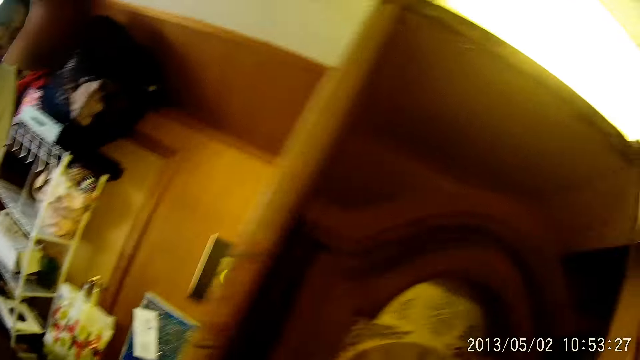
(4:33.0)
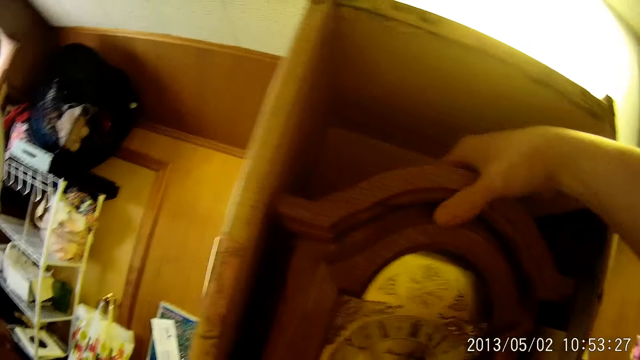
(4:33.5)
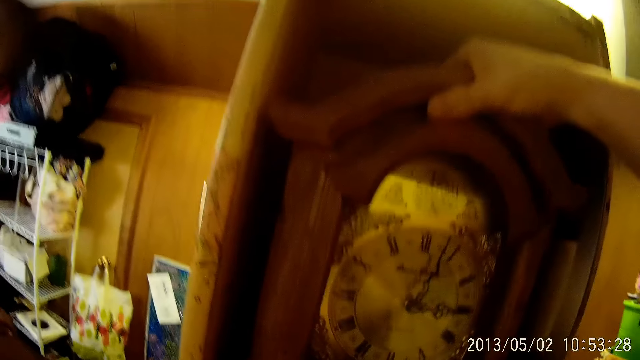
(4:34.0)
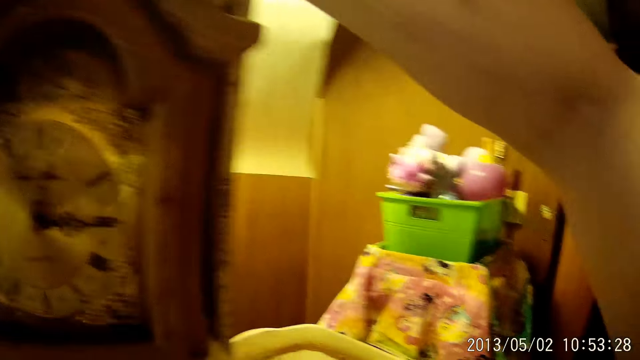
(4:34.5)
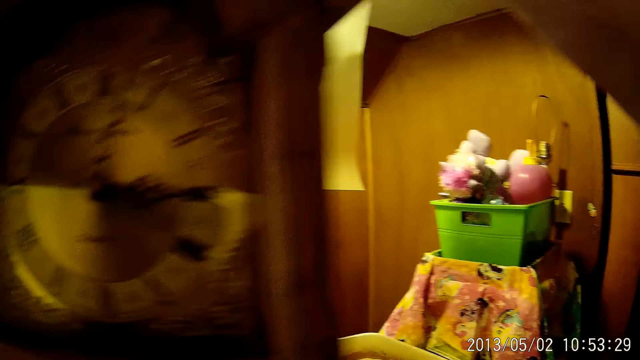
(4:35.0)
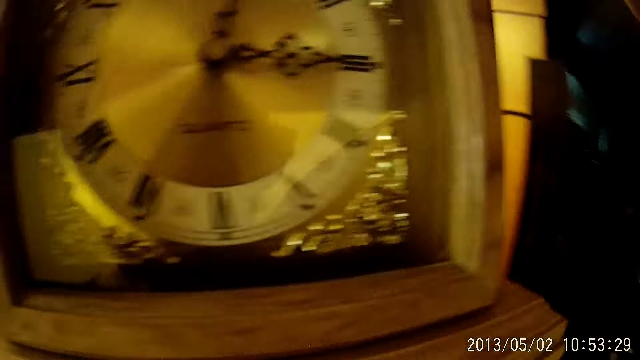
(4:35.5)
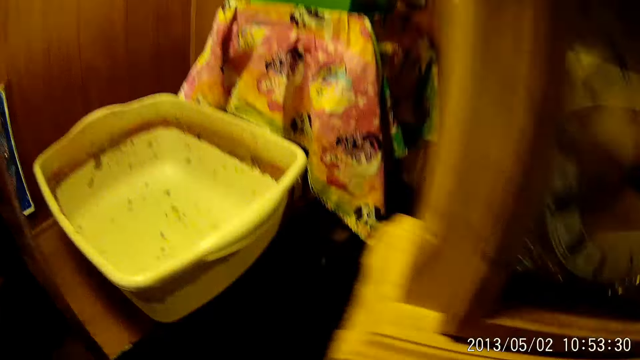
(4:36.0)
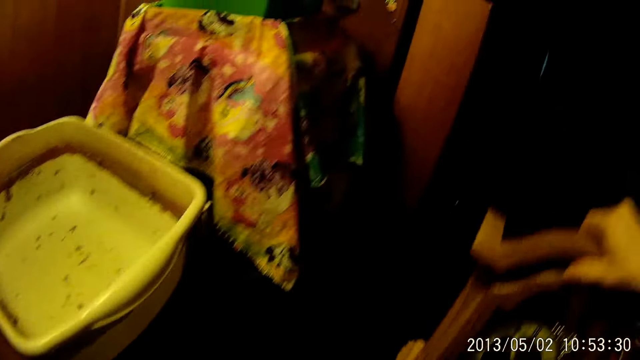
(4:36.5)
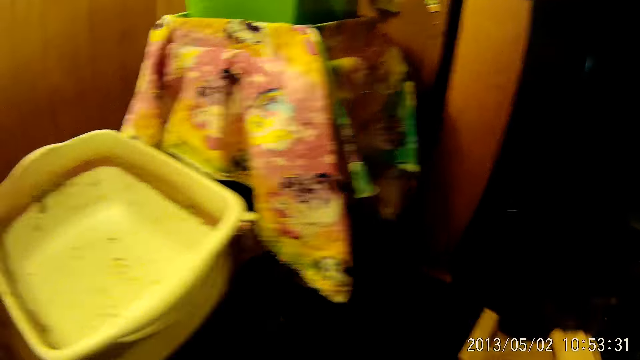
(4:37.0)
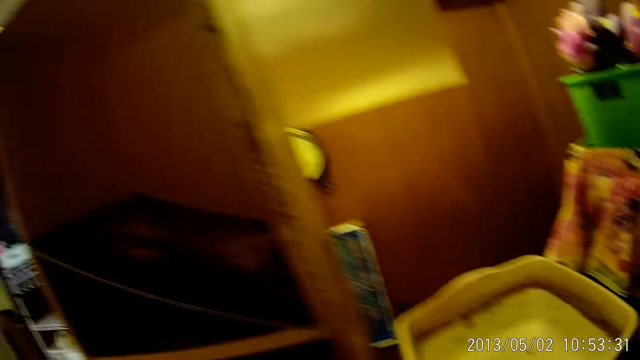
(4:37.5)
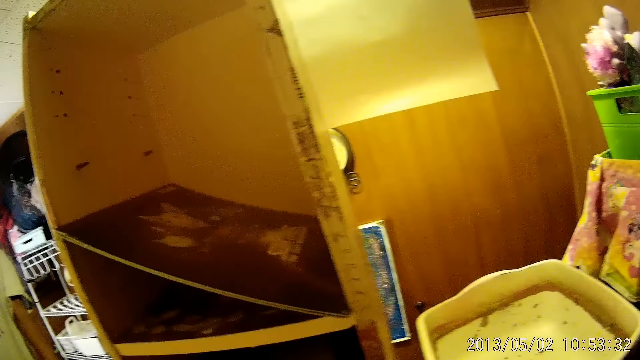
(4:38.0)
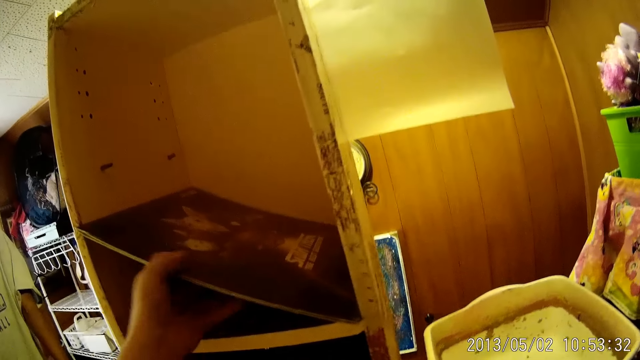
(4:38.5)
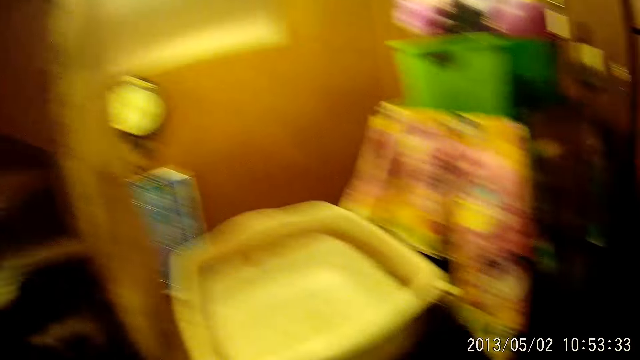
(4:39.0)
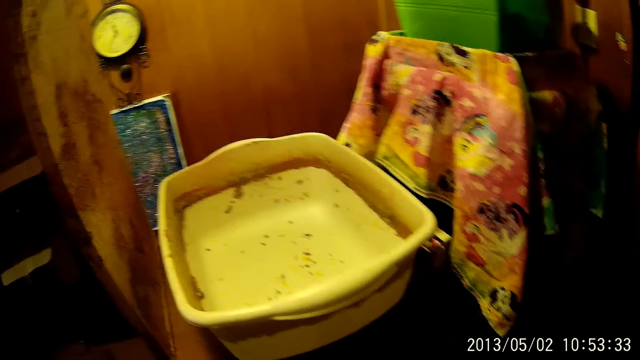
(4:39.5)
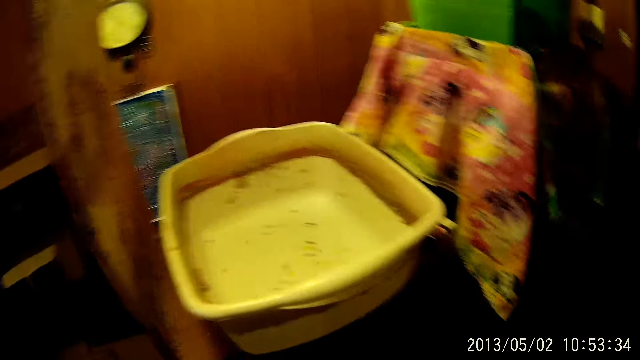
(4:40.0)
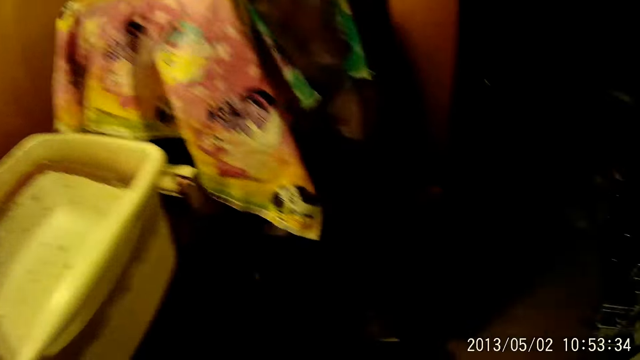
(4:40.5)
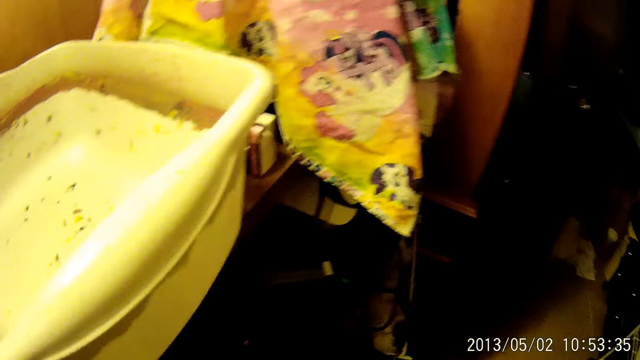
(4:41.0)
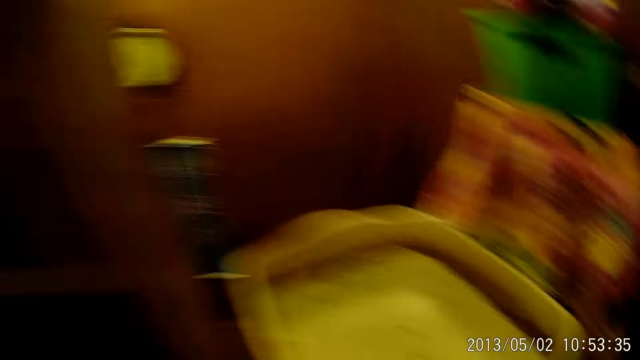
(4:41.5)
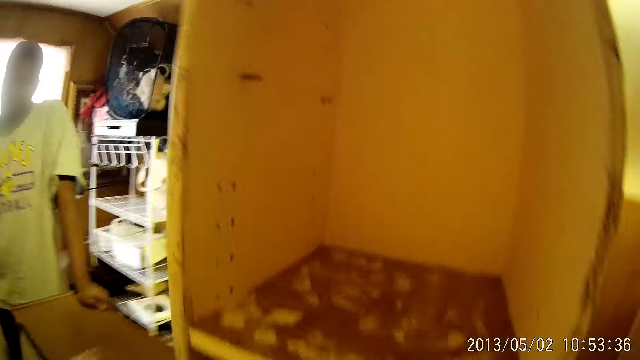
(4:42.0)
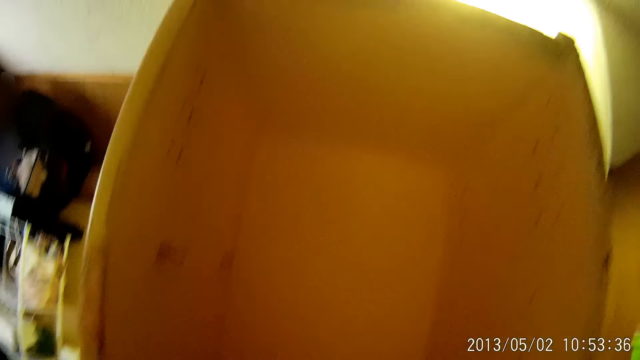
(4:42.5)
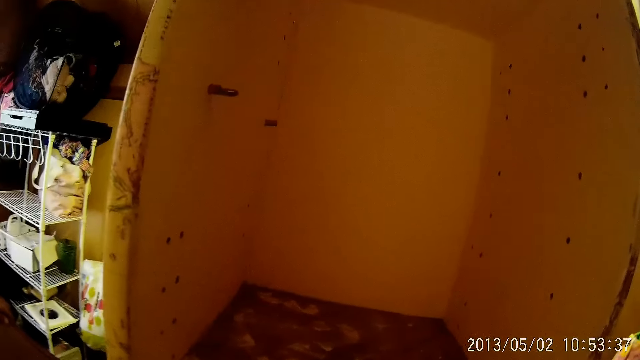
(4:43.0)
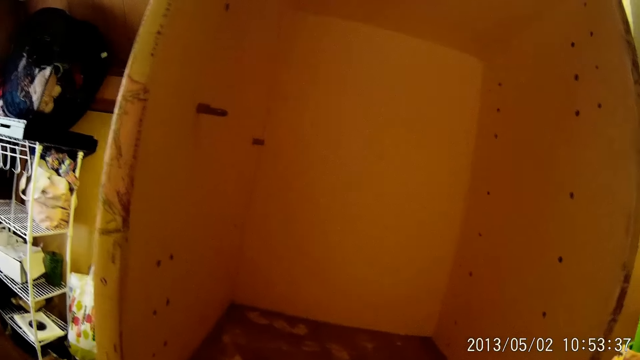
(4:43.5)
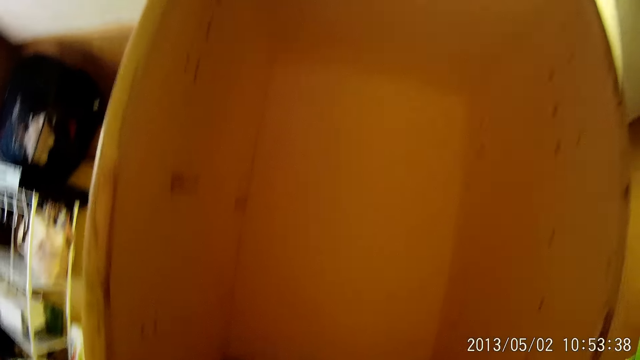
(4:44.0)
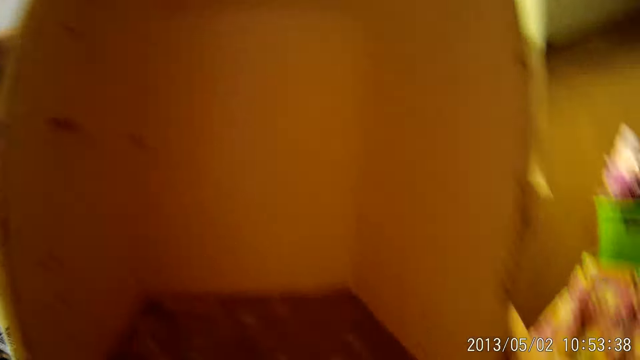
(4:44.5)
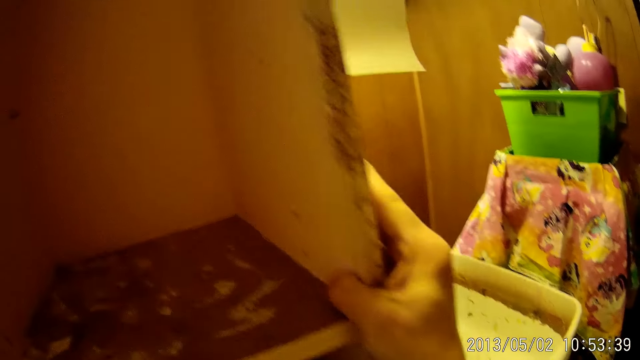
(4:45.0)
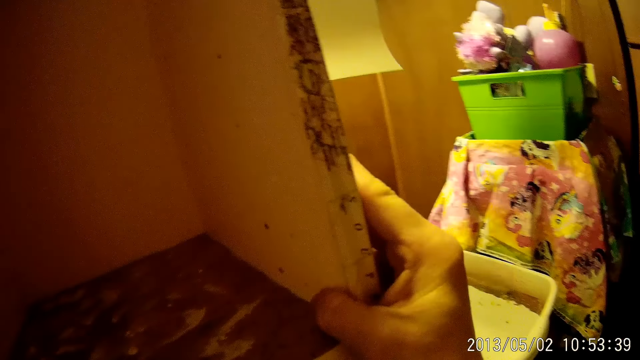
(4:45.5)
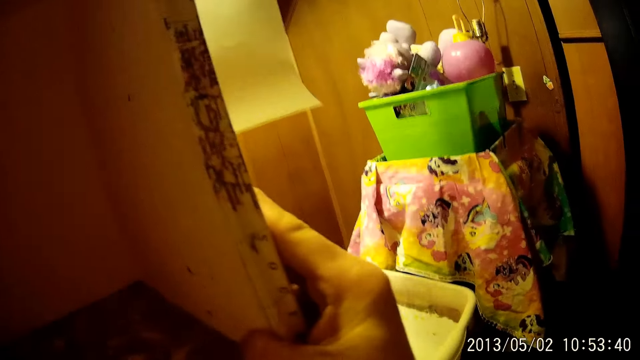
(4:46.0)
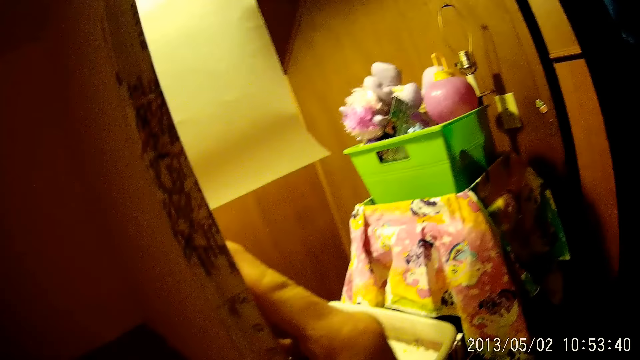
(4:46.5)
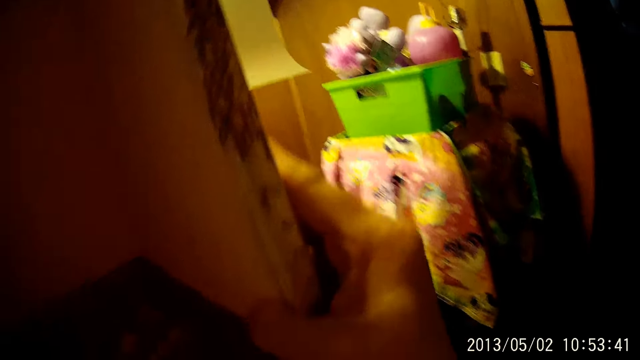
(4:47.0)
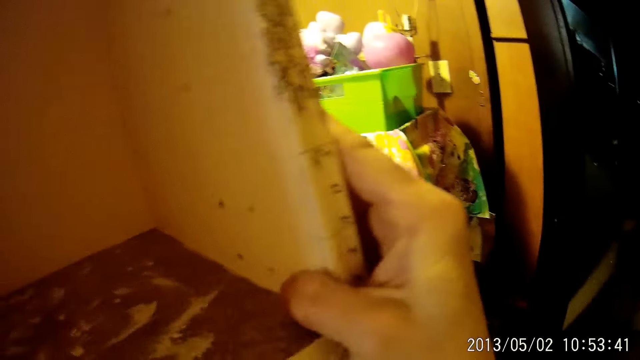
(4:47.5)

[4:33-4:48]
A man looks around. The camera wearer removes a clock in the clock stand. They keep the clock on the floor. They look around. The man looks around. The camera wearer removes a flat wood inside the clock stand. They look around. The man looks at the camera wearer. The camera wearer touches the wall unit.

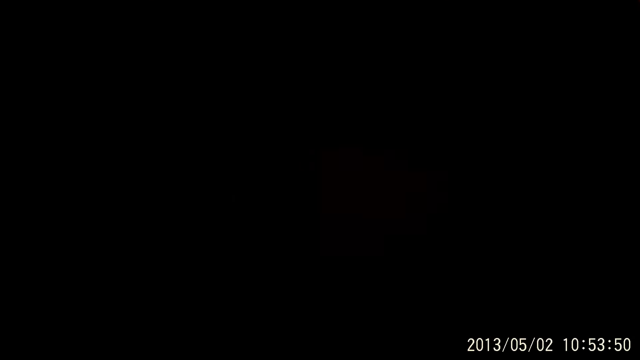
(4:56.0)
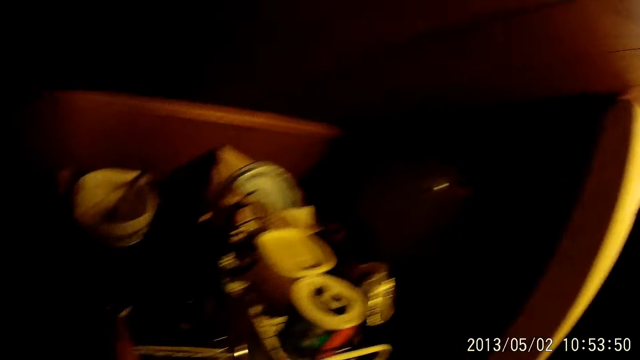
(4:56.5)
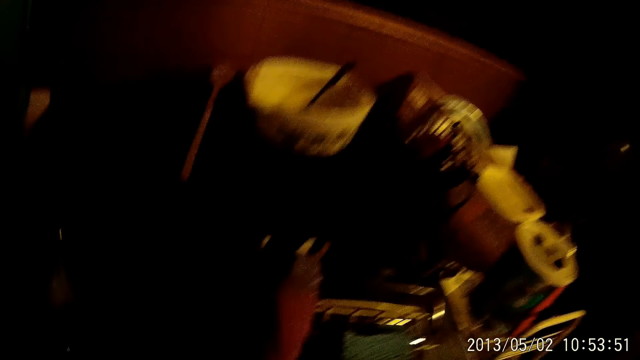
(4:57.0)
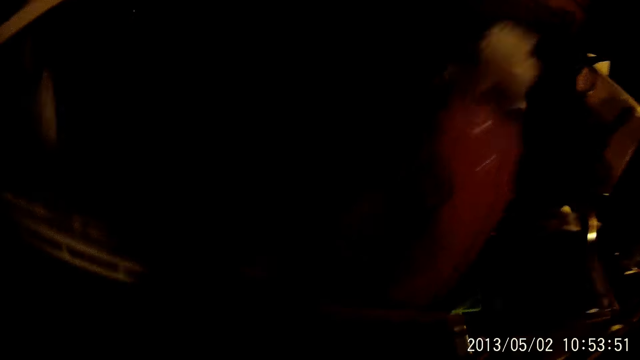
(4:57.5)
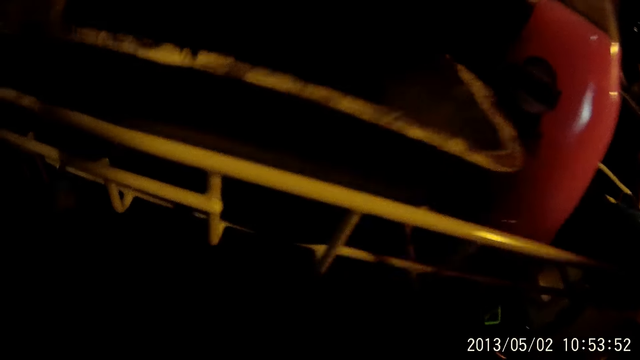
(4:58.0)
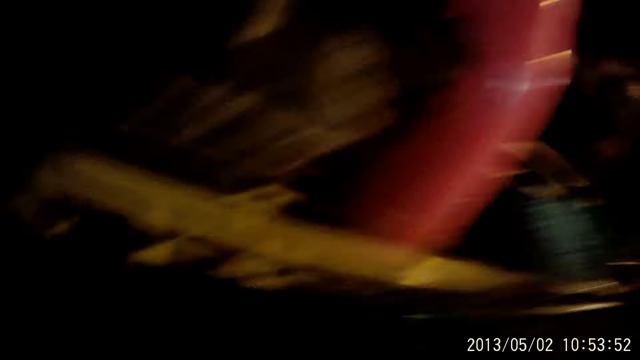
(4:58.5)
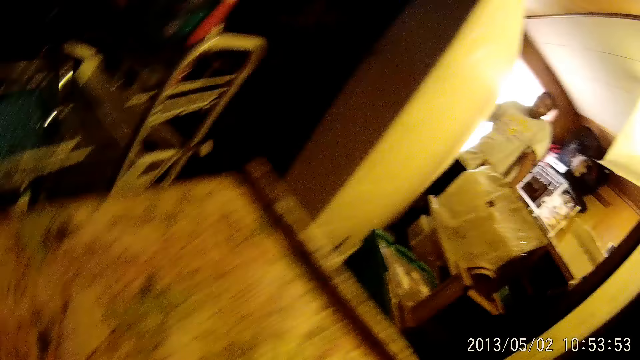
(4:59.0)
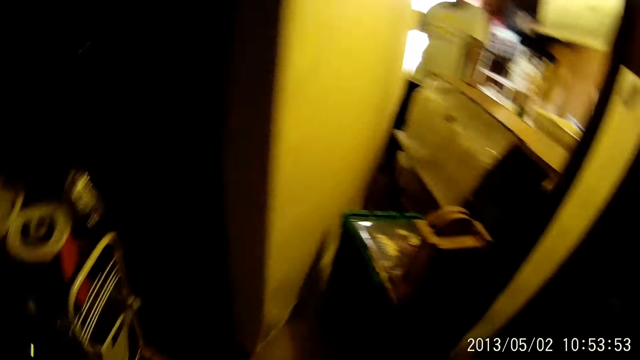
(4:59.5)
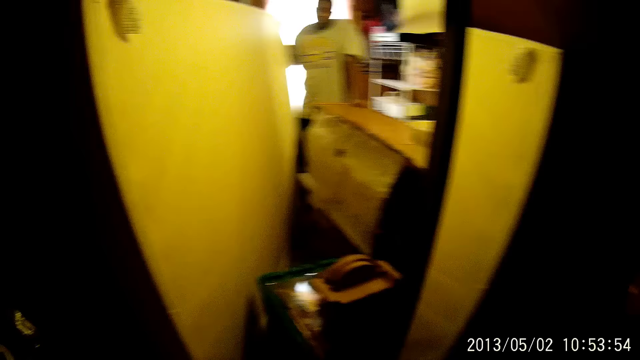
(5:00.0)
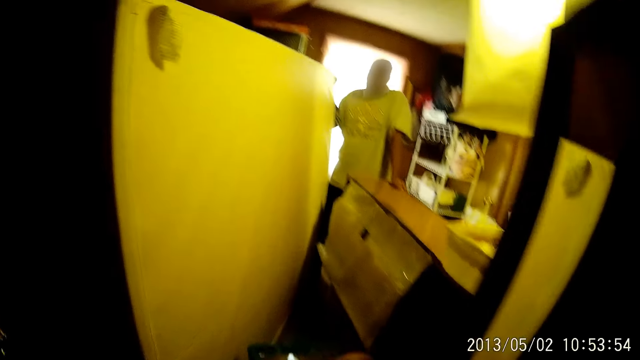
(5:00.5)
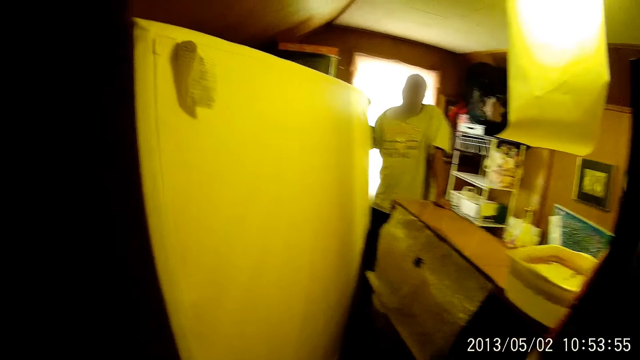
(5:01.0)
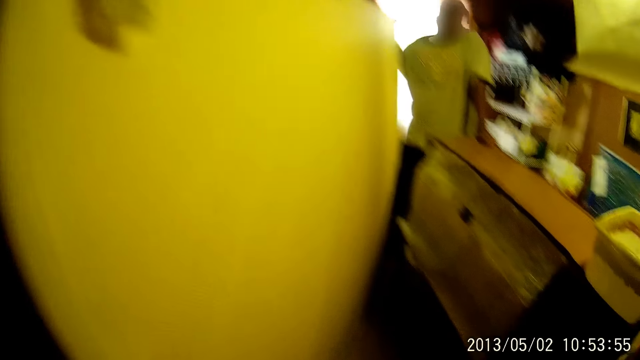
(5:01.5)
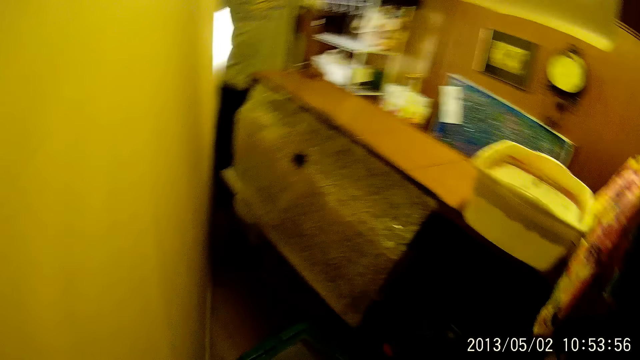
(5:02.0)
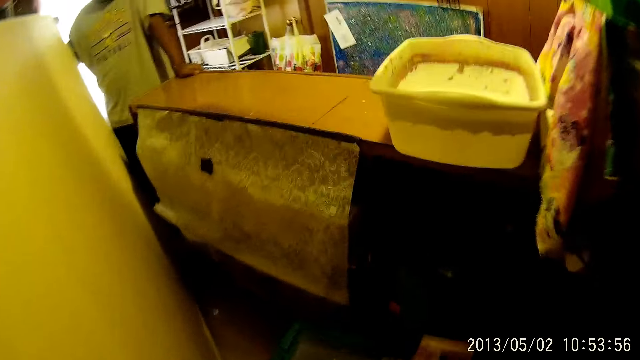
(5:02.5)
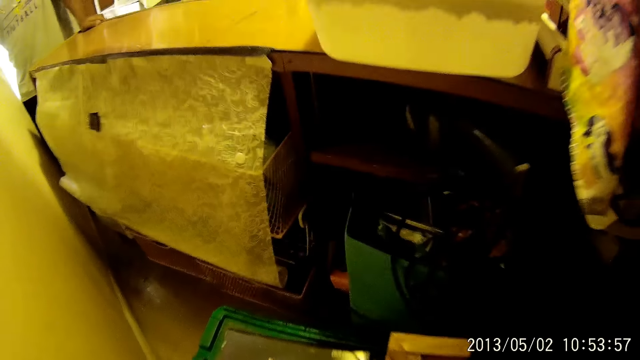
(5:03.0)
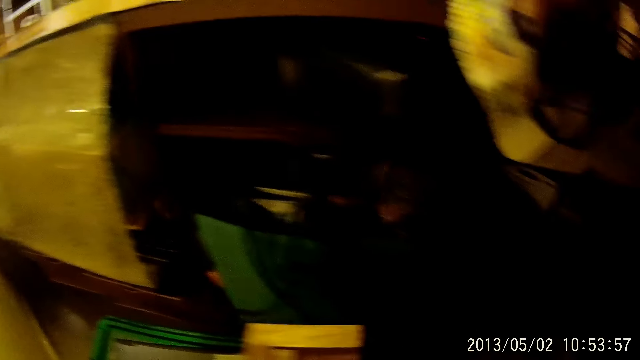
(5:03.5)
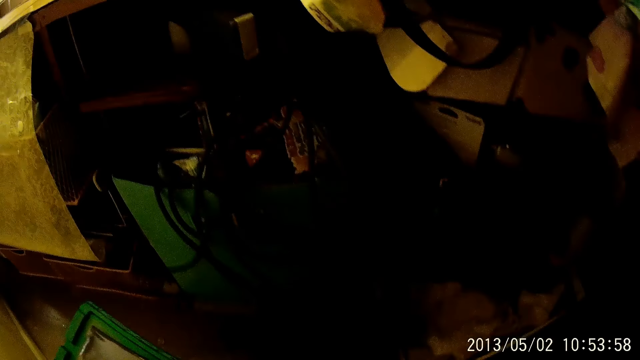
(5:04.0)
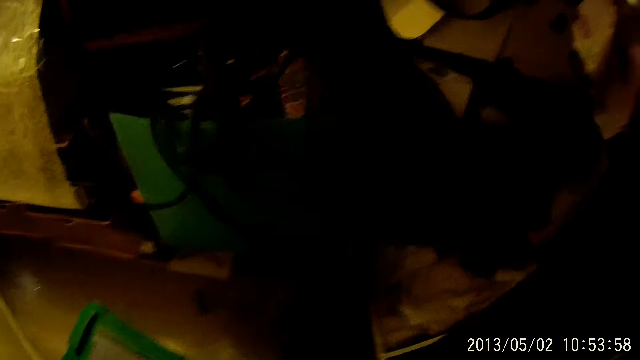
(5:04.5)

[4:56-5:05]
The camera wearer moves around. They adjust a flower pot on the floor with both hands.
